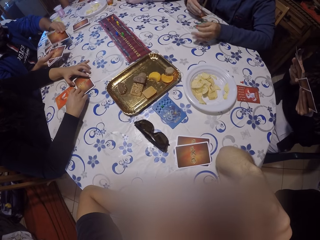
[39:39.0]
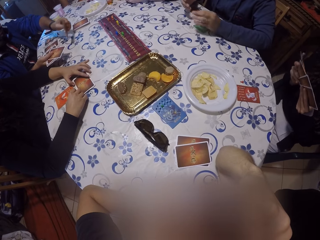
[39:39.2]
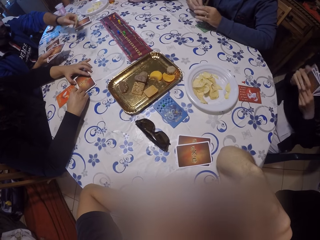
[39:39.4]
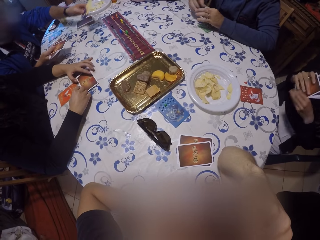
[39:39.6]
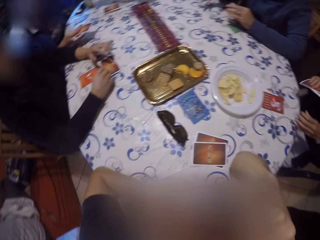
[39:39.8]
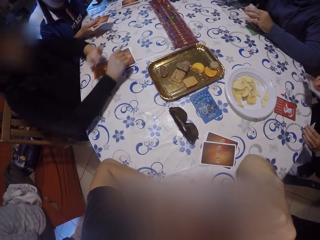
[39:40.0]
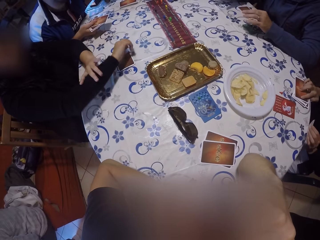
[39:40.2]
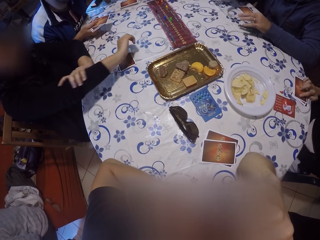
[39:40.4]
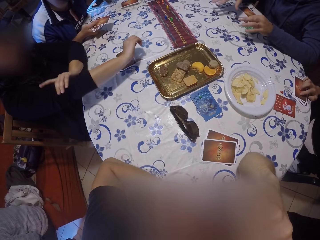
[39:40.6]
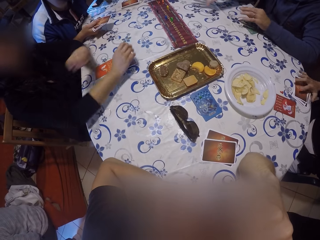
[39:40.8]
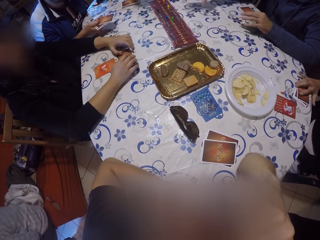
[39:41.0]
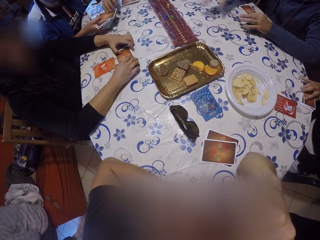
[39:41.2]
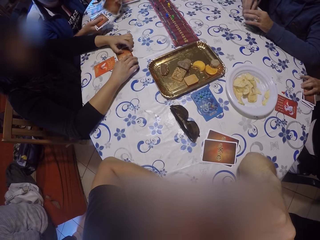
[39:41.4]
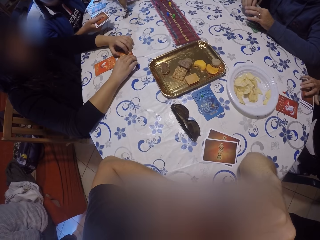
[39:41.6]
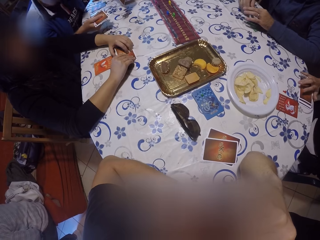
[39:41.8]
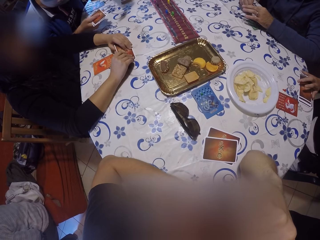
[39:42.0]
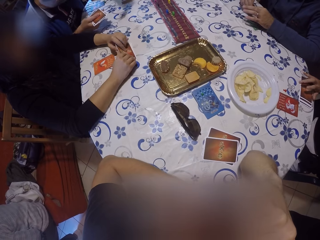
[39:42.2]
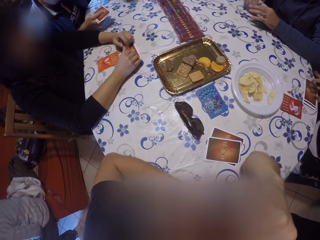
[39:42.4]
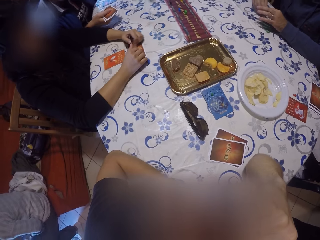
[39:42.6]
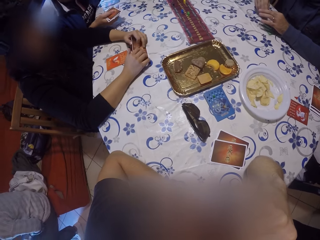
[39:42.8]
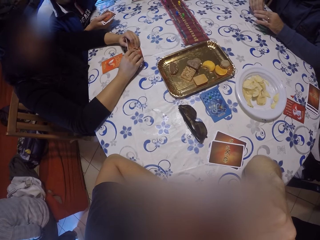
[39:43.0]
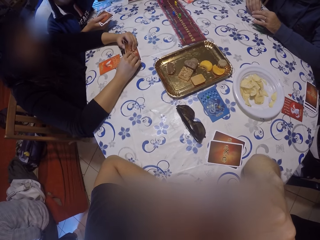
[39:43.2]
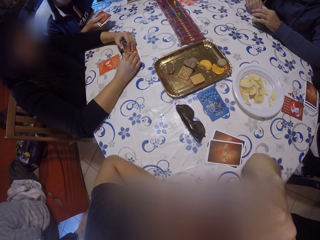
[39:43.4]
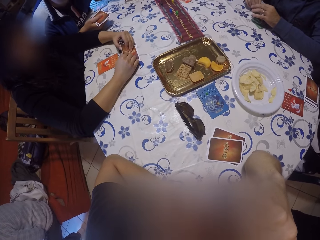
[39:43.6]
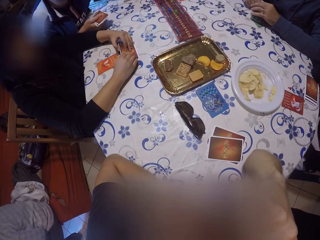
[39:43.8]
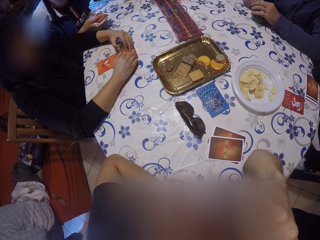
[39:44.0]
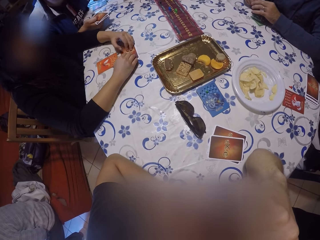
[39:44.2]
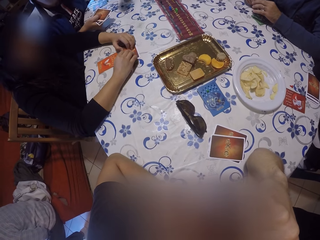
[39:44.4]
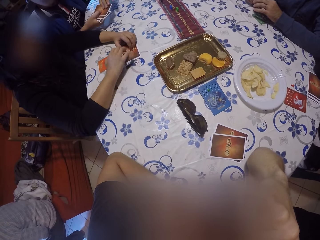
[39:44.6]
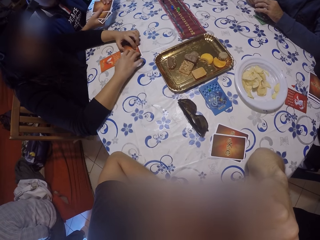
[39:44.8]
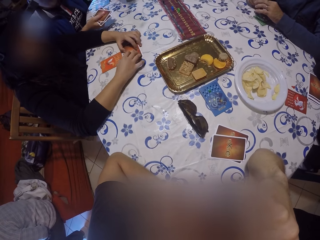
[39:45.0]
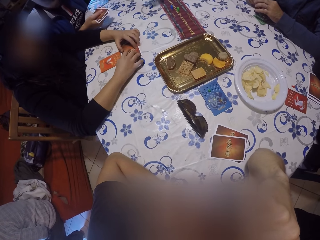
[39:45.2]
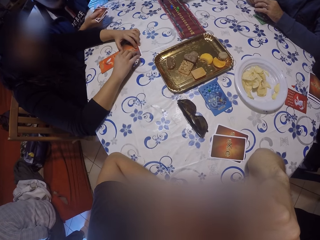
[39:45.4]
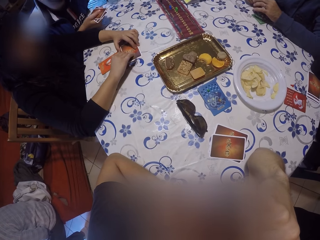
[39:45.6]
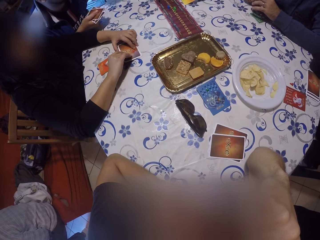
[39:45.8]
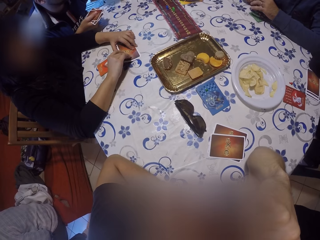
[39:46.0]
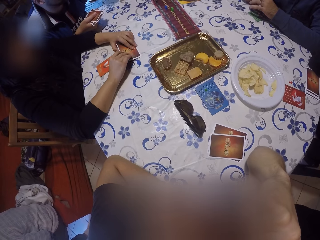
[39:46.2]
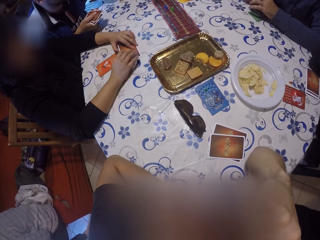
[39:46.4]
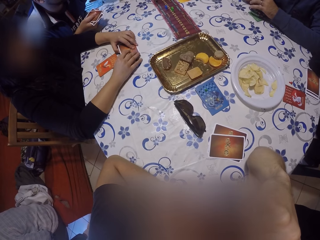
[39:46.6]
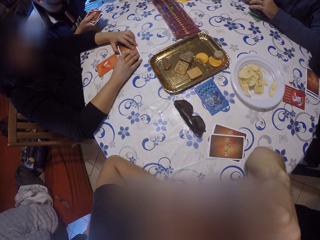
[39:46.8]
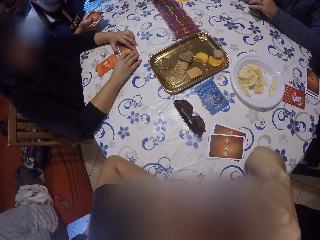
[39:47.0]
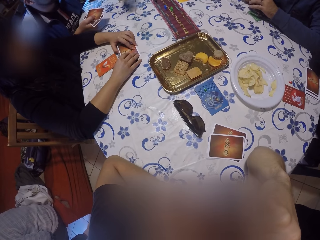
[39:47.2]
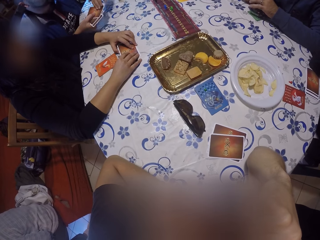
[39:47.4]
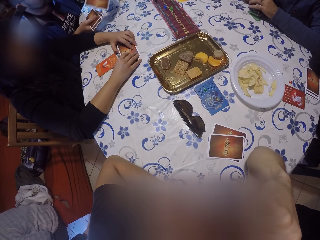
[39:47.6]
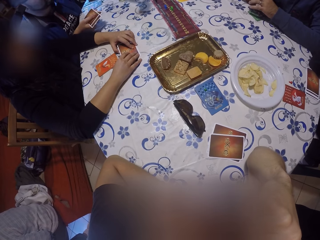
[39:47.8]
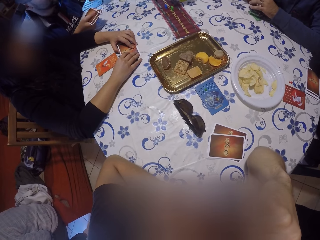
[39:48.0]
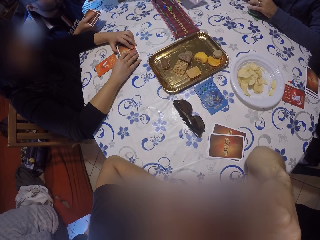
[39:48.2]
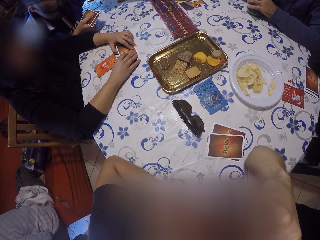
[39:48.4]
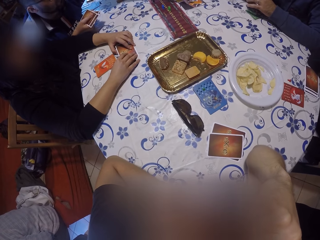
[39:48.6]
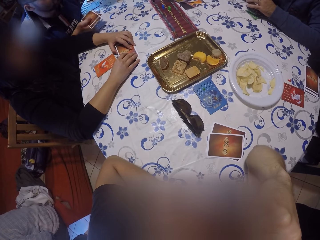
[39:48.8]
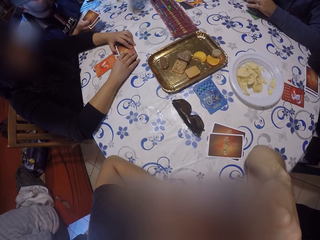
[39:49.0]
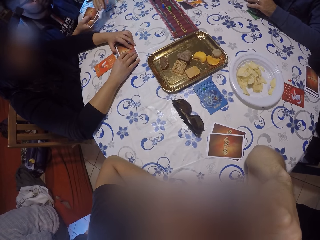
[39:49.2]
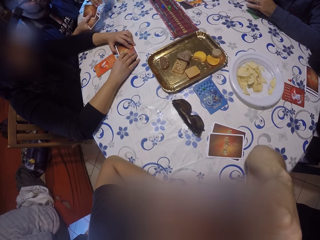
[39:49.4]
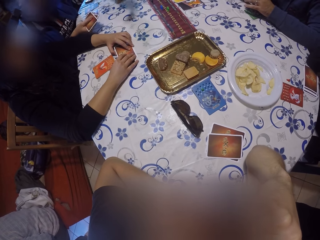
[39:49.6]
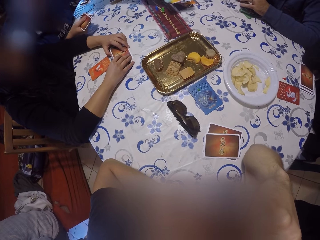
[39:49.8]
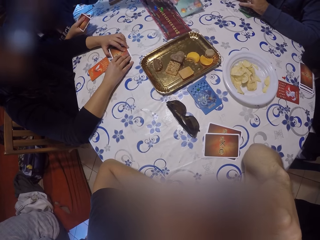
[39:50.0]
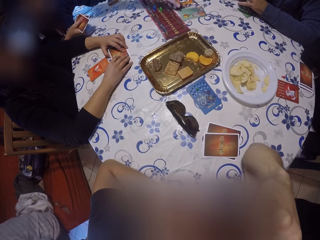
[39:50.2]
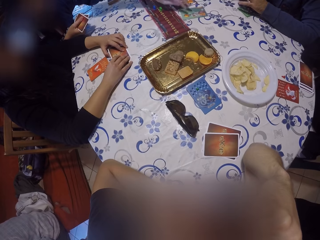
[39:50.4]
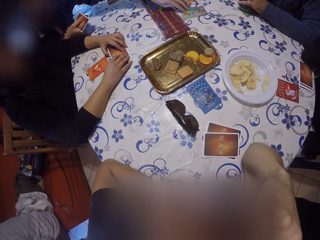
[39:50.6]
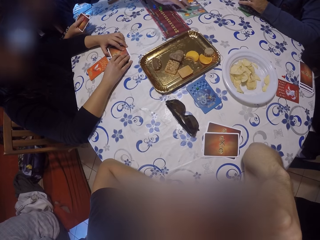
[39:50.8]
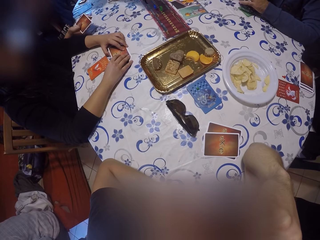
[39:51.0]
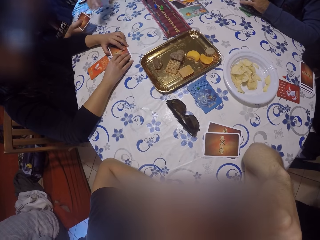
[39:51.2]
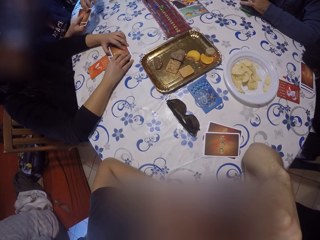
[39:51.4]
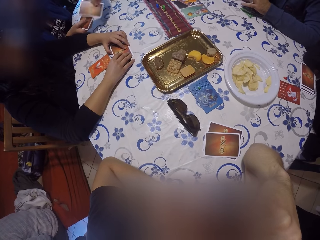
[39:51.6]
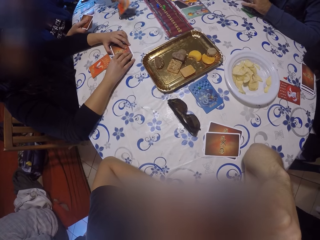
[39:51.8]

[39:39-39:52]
A man picks a card from the cards from his right hand with his left hand. A woman folds the card in her left hand with her right hand. She places the cards on the table with her right hand. Another woman straightens a sweater. She holds the pile of cards on the table with both hands. The man picks a card from the cards from his right hand with his left hand. The other woman picks up cards on the table. The man arranges the cards at the center of the table with his left hand. The man puts a card on the table repeatedly.

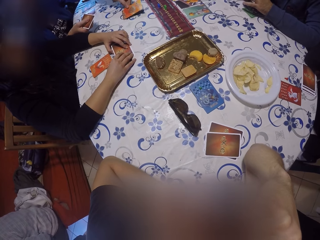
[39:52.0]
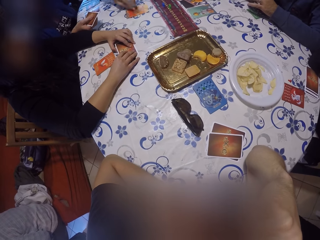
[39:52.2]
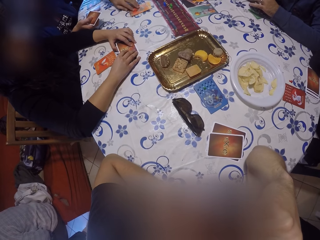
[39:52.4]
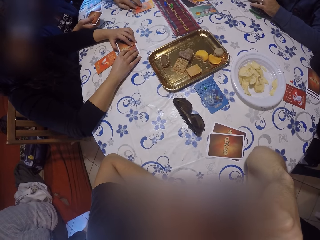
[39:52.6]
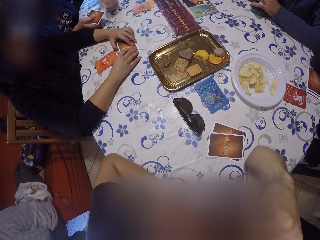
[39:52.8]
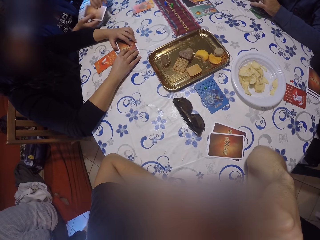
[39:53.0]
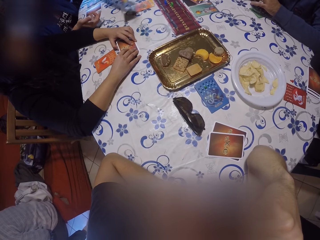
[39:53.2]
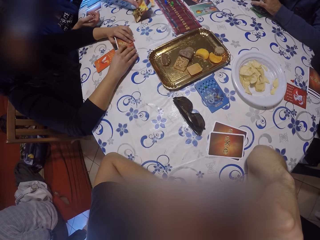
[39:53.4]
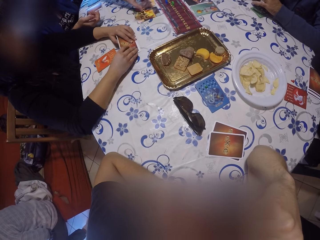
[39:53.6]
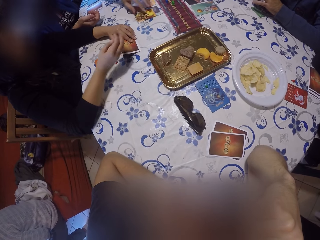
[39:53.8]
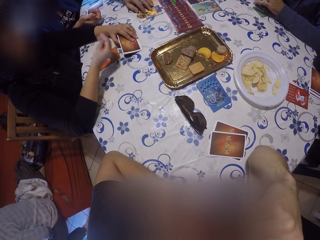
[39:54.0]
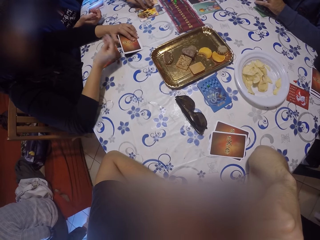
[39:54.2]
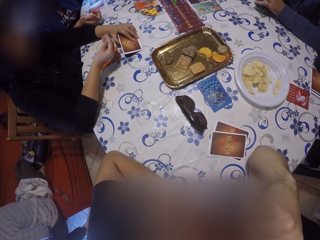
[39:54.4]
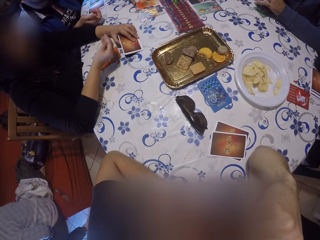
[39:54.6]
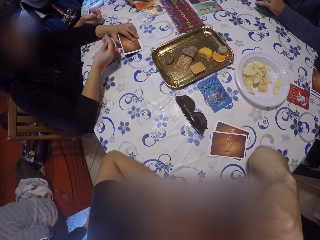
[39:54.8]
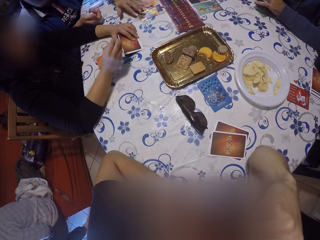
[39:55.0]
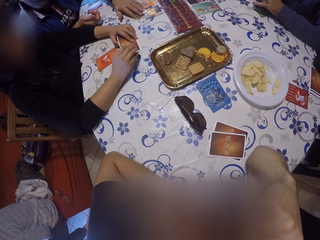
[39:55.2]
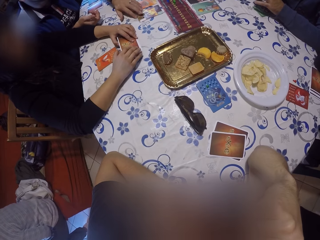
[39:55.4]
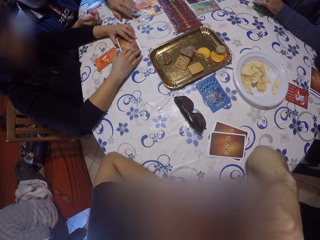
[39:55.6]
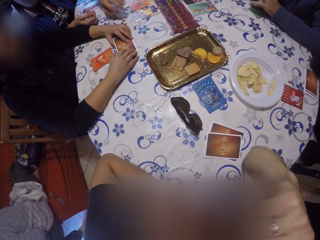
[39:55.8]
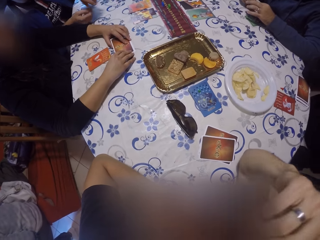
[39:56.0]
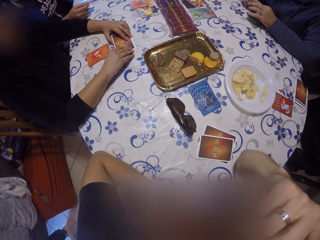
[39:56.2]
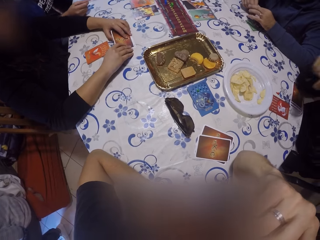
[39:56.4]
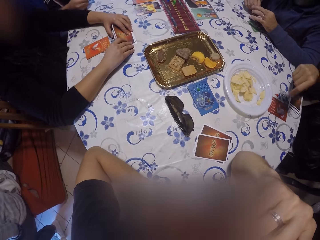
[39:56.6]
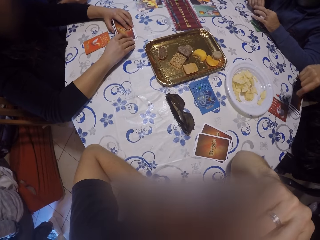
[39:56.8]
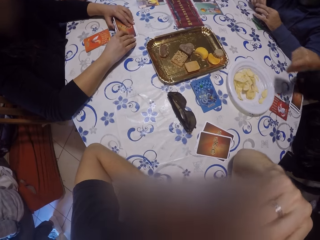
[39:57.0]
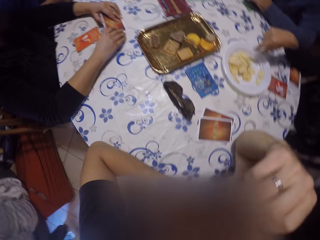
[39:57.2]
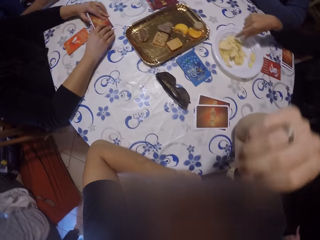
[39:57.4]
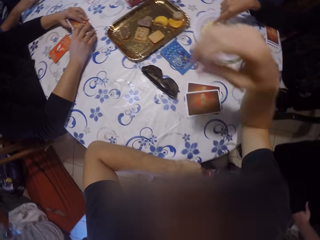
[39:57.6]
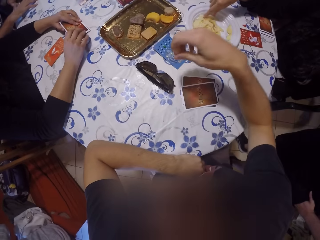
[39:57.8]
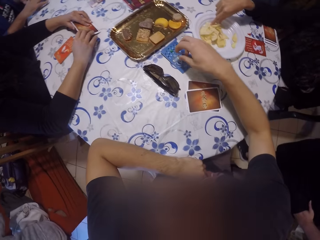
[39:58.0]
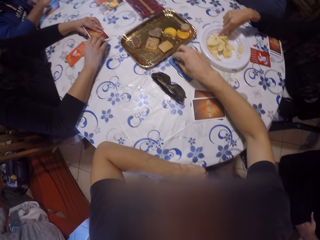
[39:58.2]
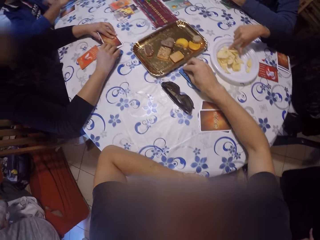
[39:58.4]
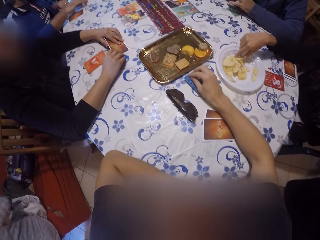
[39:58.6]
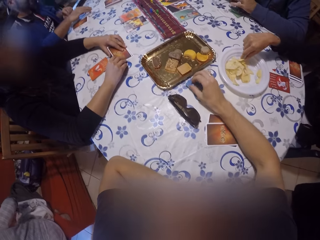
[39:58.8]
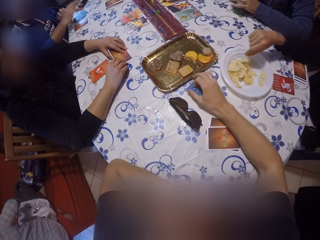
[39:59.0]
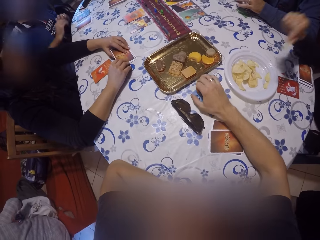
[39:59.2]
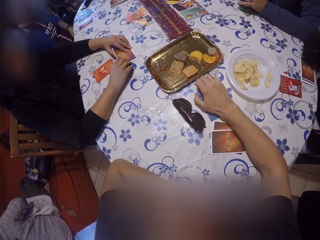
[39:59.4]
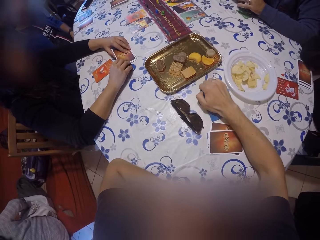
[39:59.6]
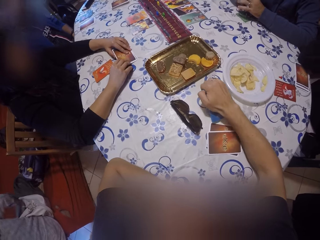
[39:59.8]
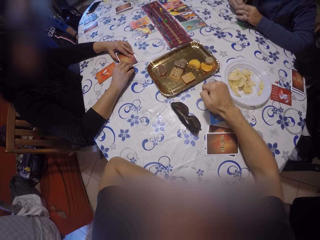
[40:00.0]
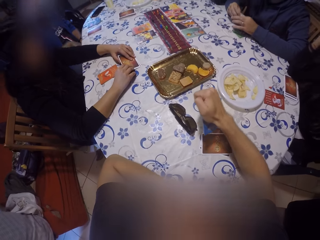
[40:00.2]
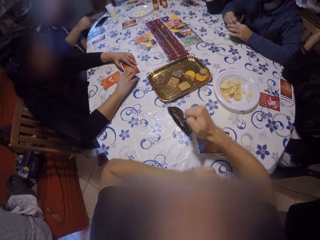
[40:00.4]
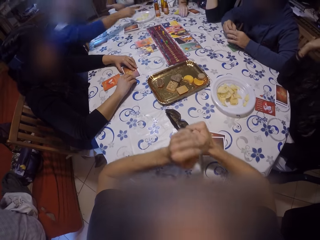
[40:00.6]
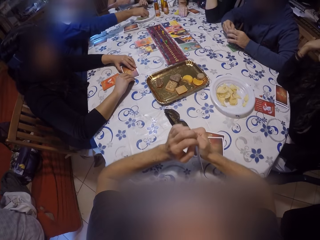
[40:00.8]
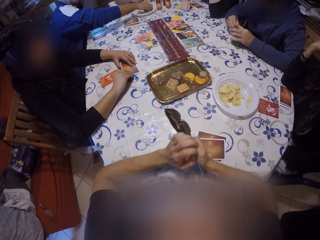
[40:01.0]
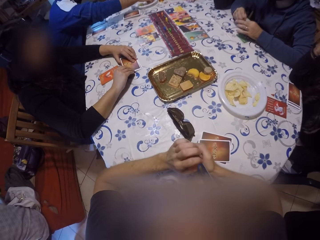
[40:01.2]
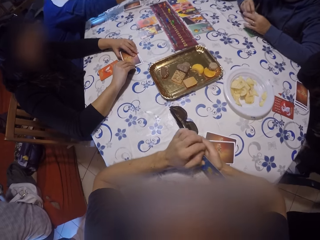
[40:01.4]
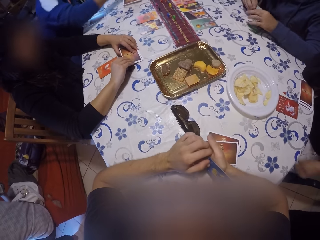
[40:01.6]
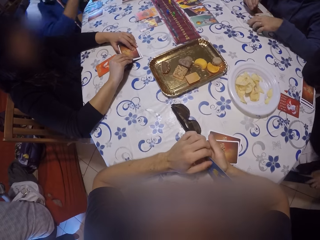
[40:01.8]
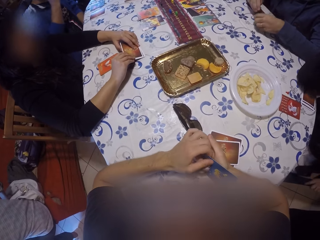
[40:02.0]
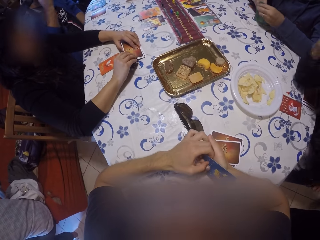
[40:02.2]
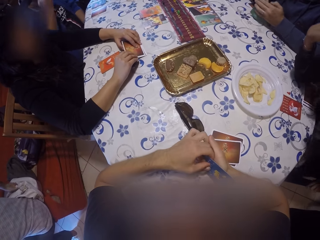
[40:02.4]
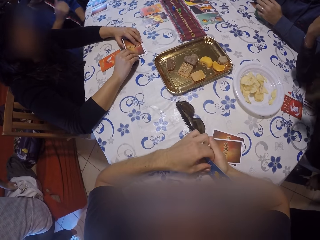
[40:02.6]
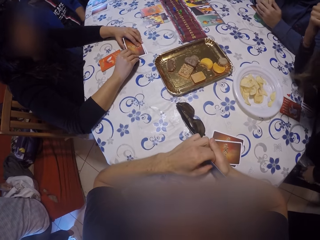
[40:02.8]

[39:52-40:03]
A man puts a card on the table. He puts a card on the table again. A woman sways a hand. The man picks up a card on the table. Another woman picks a chip or piece of banana from the white plate on the table with her right hand. The camera wearer picks a card from the table with his right hand. He removes a game piece from the card with both hands. The man picks up a piece of banana on the plate. The man picks a card from the table with both hands.
